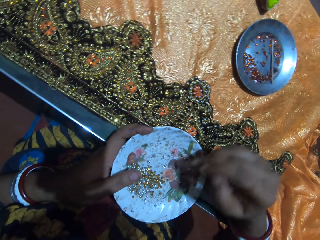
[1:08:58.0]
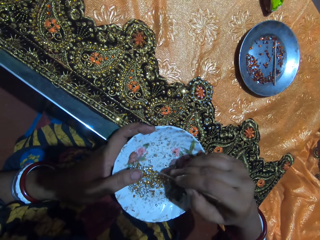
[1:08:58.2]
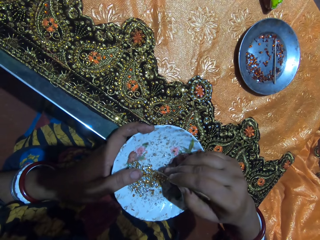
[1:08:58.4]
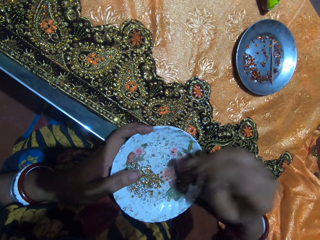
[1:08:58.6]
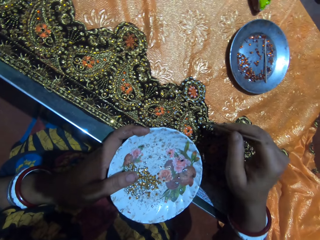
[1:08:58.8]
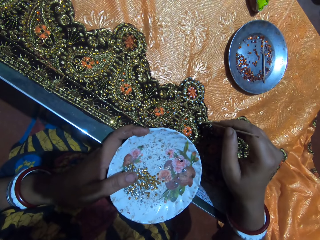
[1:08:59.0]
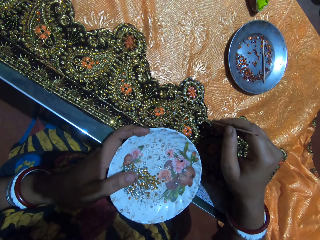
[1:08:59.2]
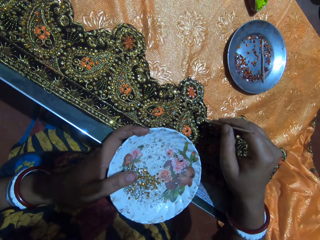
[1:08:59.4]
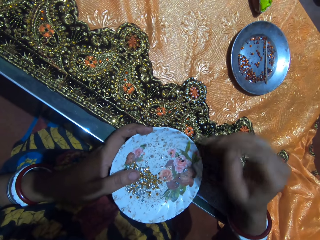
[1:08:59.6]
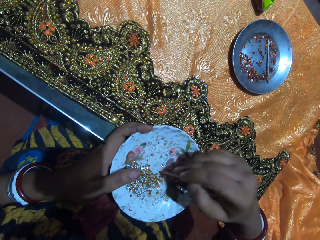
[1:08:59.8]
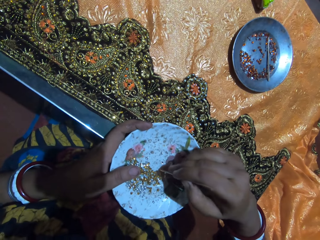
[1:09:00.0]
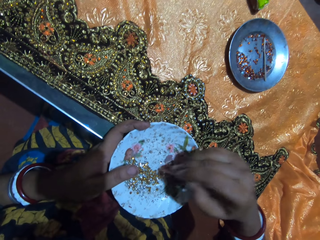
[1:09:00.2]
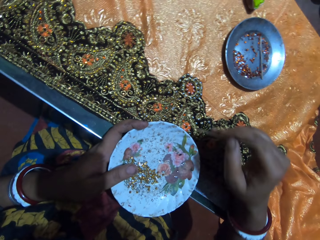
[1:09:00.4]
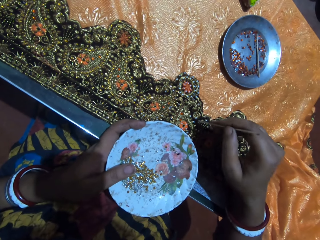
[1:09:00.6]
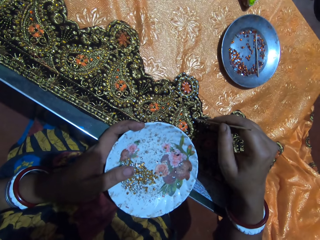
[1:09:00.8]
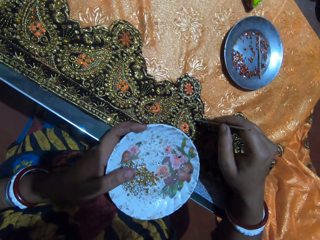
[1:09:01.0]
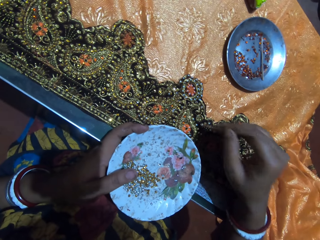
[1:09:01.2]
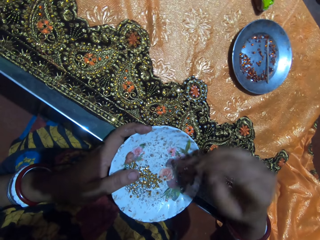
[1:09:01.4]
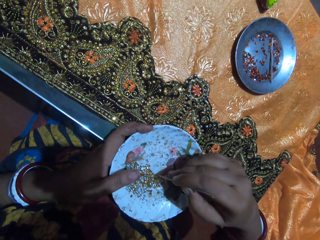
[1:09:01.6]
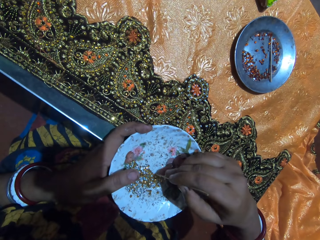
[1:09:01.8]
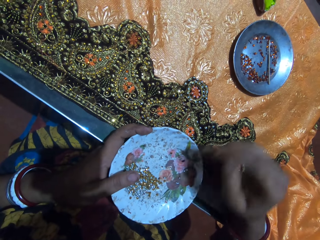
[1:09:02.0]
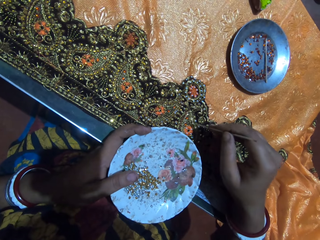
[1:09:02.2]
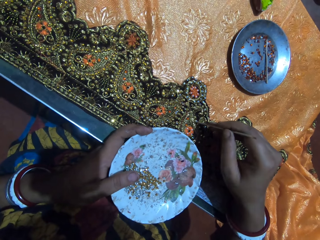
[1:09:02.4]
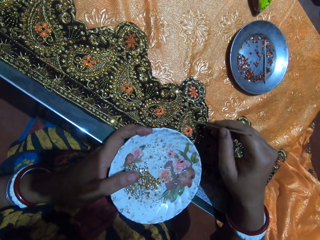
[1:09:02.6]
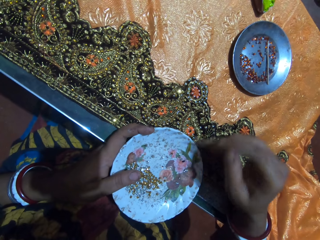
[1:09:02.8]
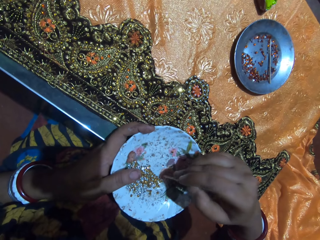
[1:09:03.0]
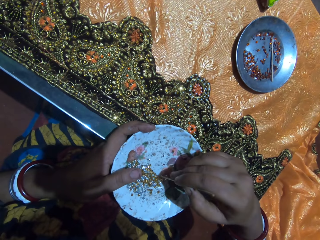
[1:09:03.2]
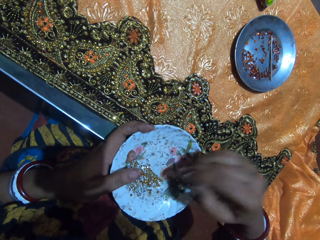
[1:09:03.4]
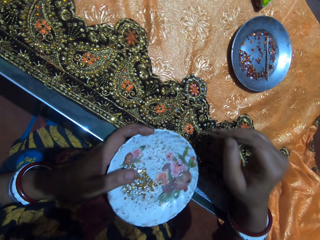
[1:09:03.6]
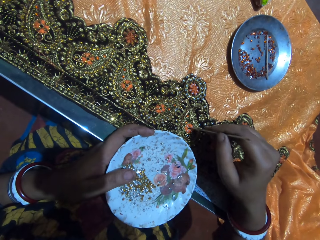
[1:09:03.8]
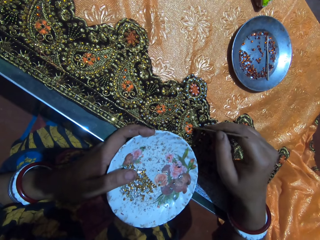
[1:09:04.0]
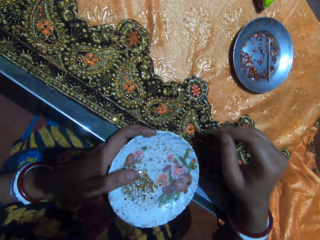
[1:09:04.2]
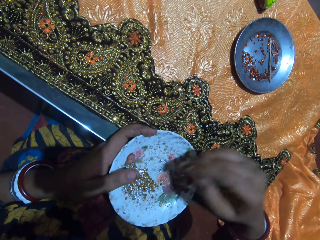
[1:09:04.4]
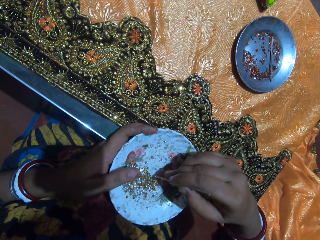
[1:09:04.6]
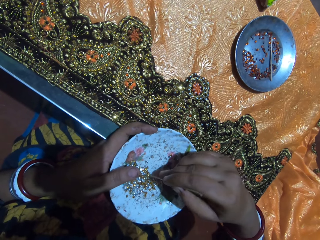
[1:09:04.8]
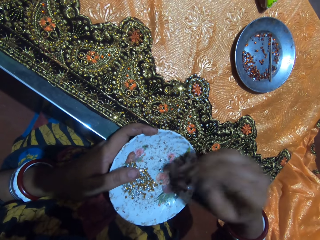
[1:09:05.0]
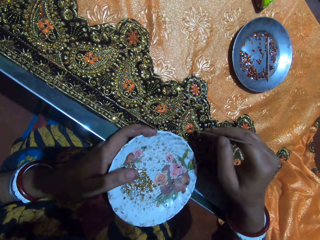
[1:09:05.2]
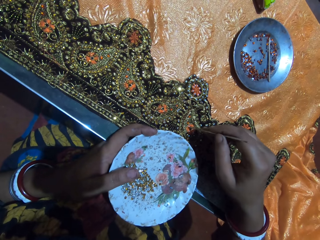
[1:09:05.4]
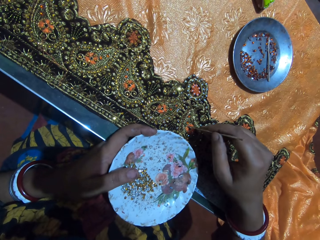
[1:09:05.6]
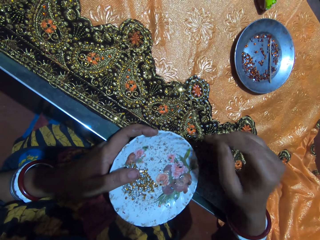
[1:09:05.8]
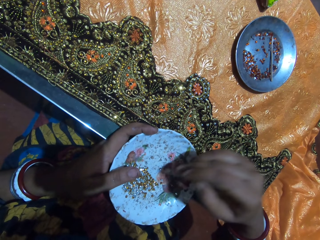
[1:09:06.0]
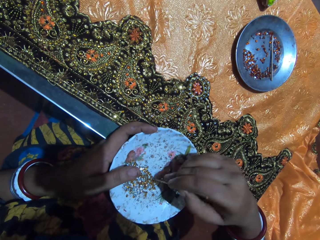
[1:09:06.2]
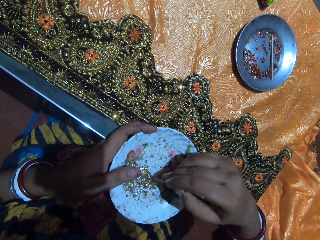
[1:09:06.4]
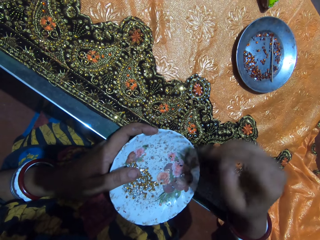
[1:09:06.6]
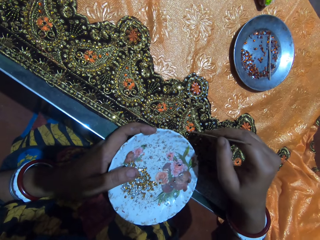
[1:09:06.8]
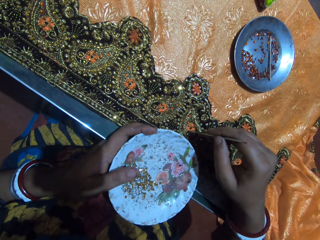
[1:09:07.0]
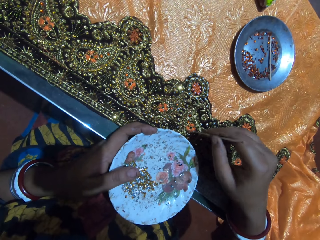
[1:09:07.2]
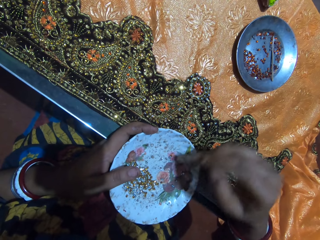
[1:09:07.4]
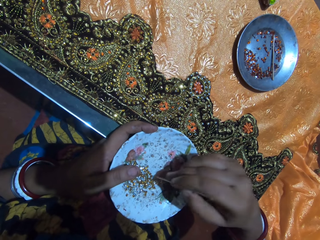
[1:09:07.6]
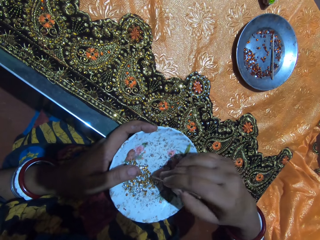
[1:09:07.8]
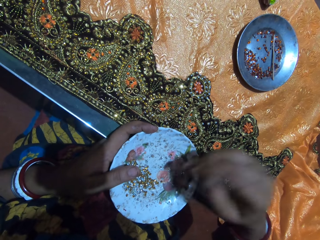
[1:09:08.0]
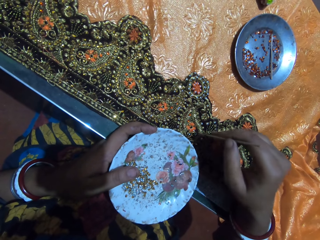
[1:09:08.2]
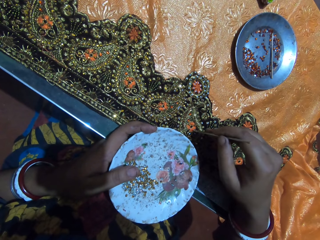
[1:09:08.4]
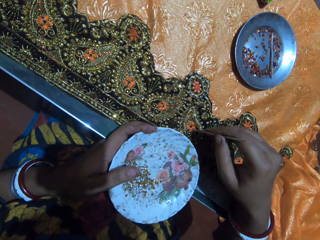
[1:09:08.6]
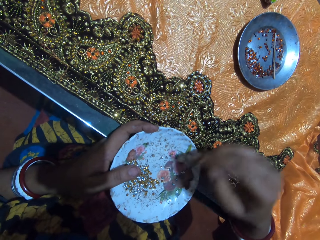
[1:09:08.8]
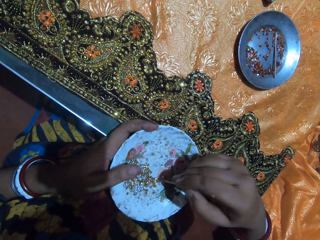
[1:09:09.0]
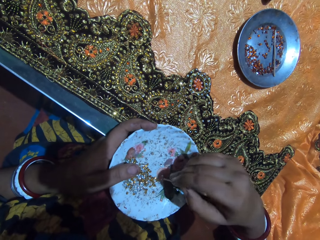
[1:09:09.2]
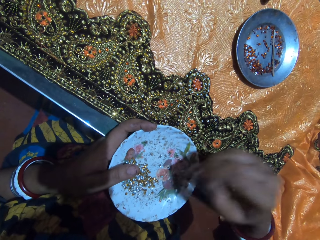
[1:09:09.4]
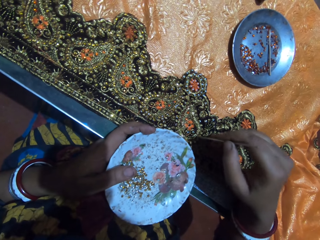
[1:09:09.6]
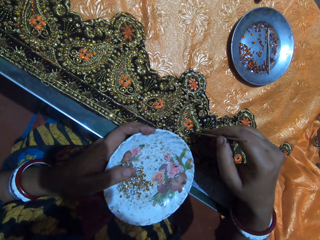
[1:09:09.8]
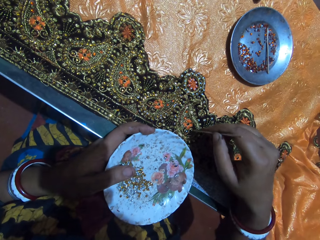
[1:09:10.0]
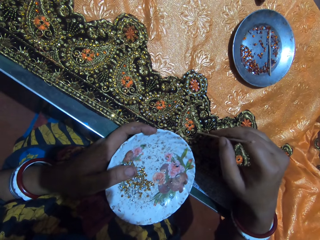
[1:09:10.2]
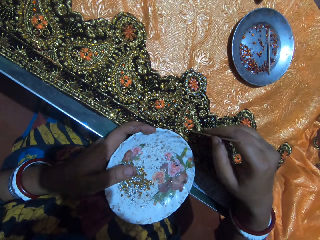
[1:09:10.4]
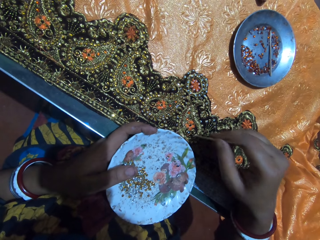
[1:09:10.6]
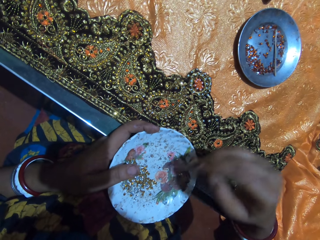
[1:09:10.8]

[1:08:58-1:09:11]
The camera wearer picks a rhinestone from the plate in her left hand with the jewel picker in her right hand. She drops the rhinestone on the fabric on the table with the jewel picker in her right hand. She picks a rhinestone from the plate in her left hand with the jewel picker in her right hand. She drops the rhinestone on the fabric on the table with the jewel picker in her right hand. She picks a rhinestone from the plate in her left hand with the jewel picker in her right hand. She drops the rhinestone on the fabric on the table with the jewel picker in her right hand. She picks a rhinestone from the plate in her left hand with the jewel picker in her right hand. She drops the rhinestone on the fabric on the table with the jewel picker in her right hand. She picks a rhinestone from the plate in her left hand with the jewel picker in her right hand. She drops the rhinestone on the fabric on the table with the jewel picker in her right hand. She picks a rhinestone from the plate in her left hand with the jewel picker in her right hand. She drops the rhinestone on the fabric on the table with the jewel picker in her right hand. She picks a rhinestone from the plate in her left hand with the jewel picker in her right hand. She drops the rhinestone on the fabric on the table with the jewel picker in her right hand. She picks a rhinestone from the plate in her left hand with the jewel picker in her right hand. She drops the rhinestone on the fabric on the table with the jewel picker in her right hand.

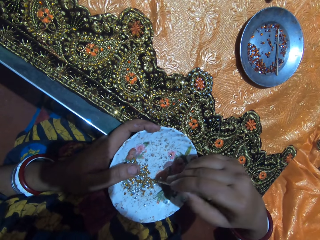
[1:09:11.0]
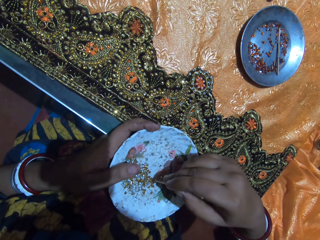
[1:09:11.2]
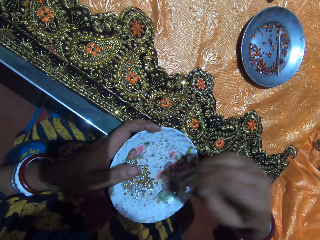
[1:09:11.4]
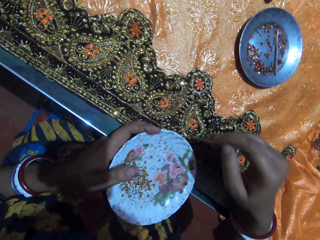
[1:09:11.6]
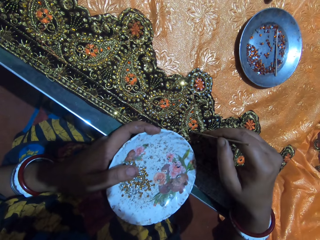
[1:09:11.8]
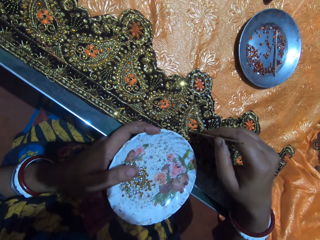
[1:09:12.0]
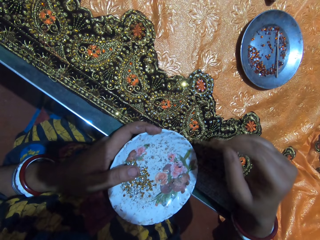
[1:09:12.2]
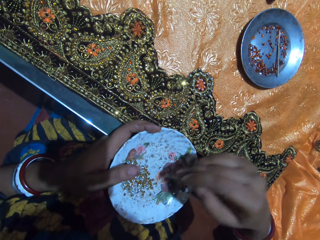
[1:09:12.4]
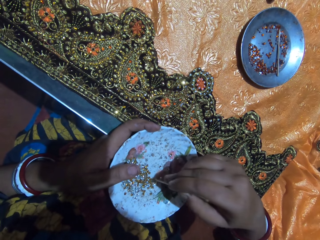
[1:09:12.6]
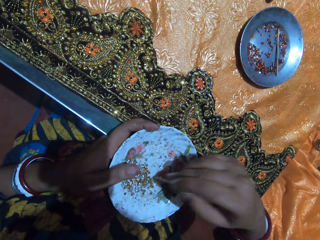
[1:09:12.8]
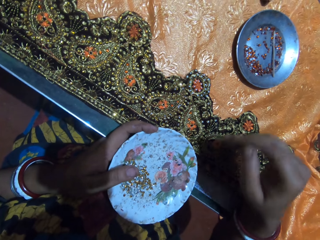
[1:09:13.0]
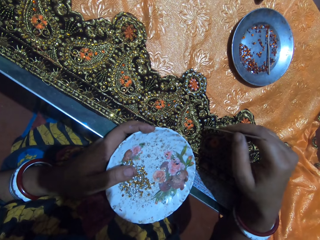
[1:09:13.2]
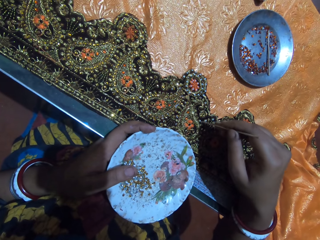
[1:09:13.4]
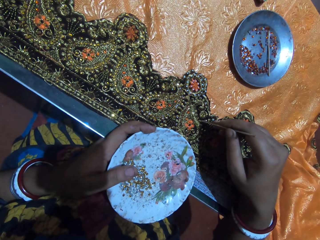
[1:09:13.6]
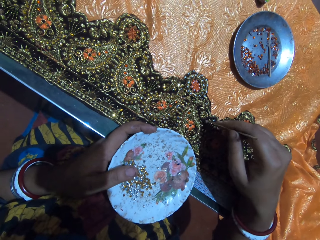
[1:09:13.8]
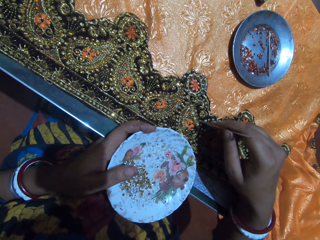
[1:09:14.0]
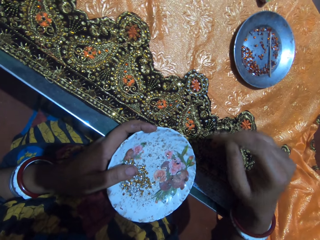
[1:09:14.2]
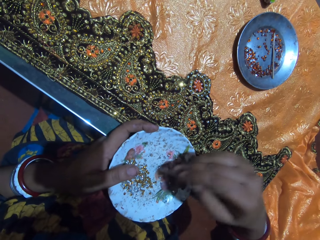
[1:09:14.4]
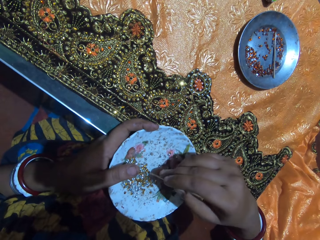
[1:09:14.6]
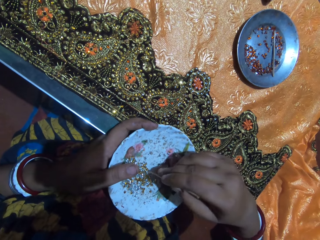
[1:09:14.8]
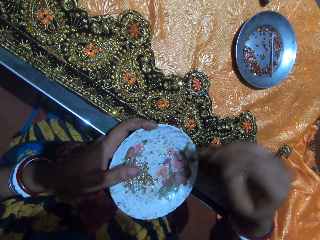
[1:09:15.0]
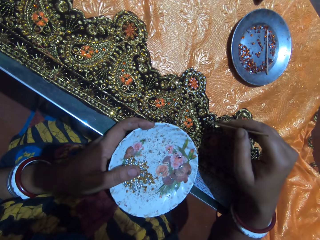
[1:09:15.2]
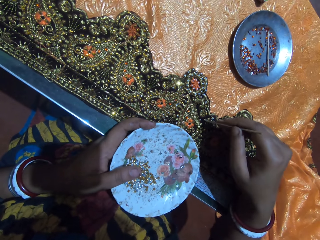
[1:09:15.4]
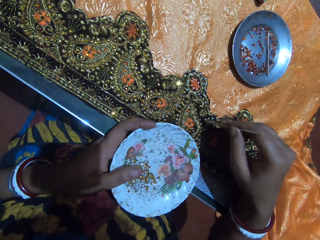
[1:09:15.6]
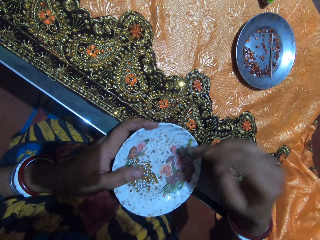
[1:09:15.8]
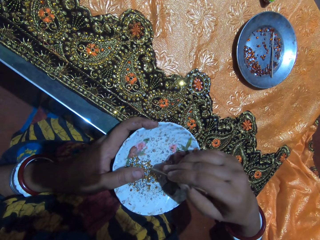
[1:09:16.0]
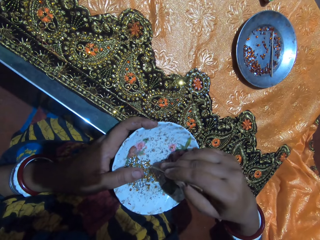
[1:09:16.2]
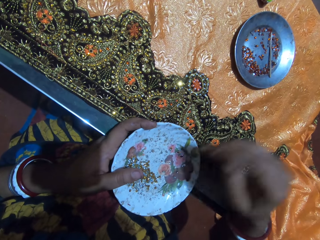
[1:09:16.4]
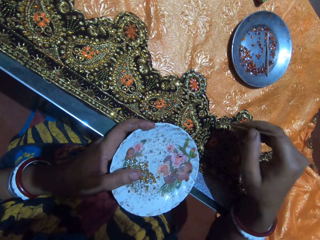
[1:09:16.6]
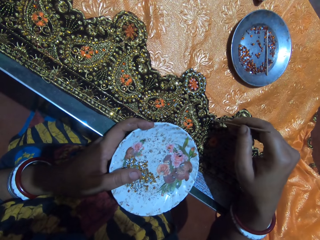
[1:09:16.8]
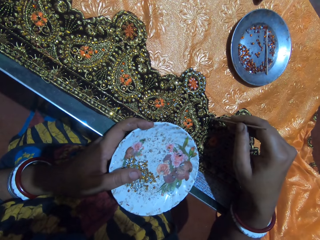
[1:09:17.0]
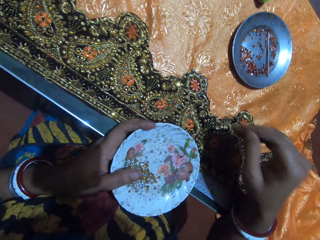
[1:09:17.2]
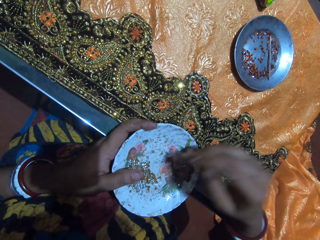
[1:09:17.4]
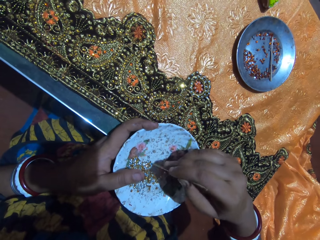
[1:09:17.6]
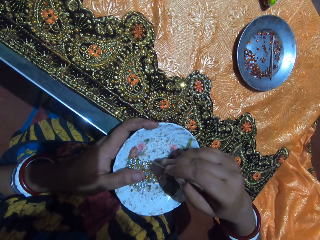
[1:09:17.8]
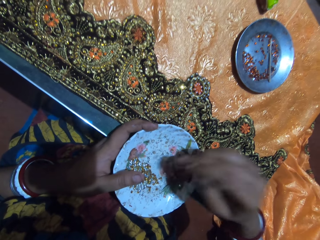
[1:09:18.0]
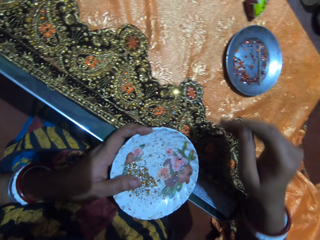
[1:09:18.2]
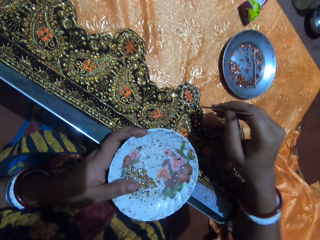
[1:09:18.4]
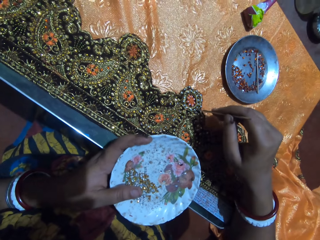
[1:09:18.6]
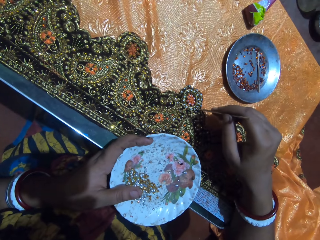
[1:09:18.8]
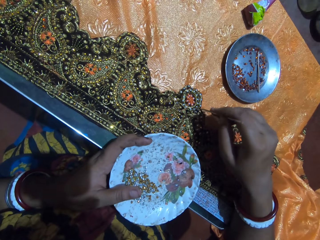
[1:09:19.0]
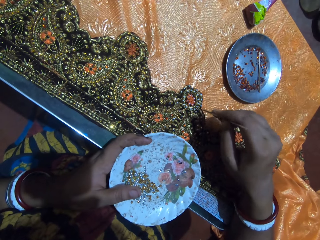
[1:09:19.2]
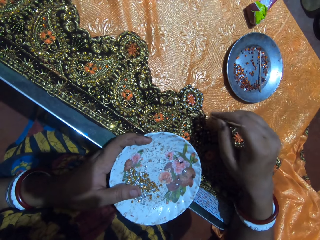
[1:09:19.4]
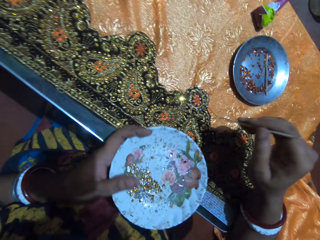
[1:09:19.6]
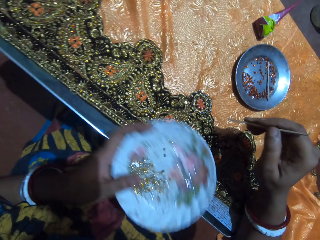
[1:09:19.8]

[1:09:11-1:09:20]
The camera wearer picks a rhinestone from the plate in her left hand with the jewel picker in her right hand. She drops the rhinestone on the fabric on the table with the jewel picker in her right hand. She picks a rhinestone from the plate in her left hand with the jewel picker in her right hand. She drops the rhinestone on the fabric on the table with the jewel picker in her right hand. She picks a rhinestone from the plate in her left hand with the jewel picker in her right hand. She drops the rhinestone on the fabric on the table with the jewel picker in her right hand. She picks a rhinestone from the plate in her left hand with the jewel picker in her right hand. She drops the rhinestone on the fabric on the table with the jewel picker in her right hand. She picks a rhinestone from the plate in her left hand with the jewel picker in her right hand. She drops the rhinestone on the fabric on the table with the jewel picker in her right hand.
